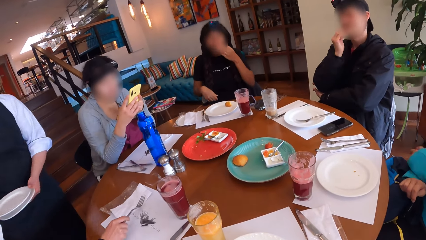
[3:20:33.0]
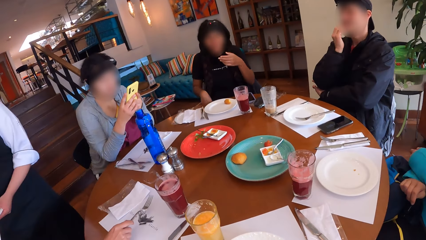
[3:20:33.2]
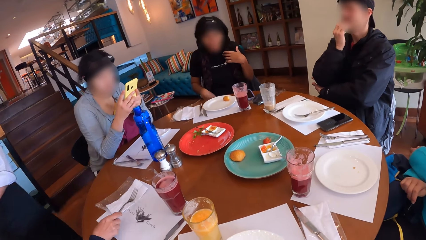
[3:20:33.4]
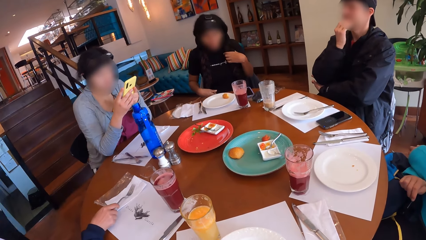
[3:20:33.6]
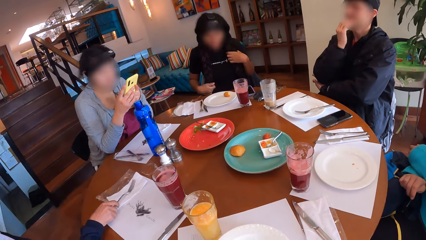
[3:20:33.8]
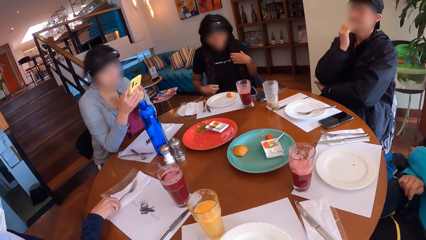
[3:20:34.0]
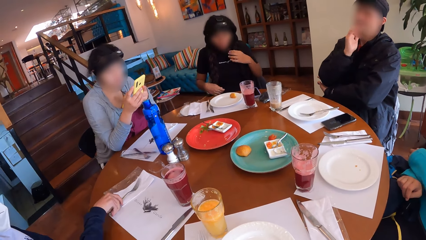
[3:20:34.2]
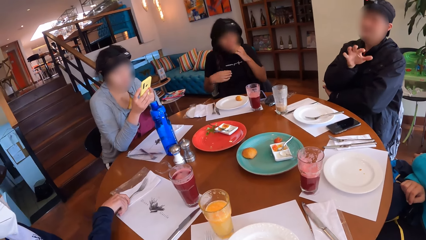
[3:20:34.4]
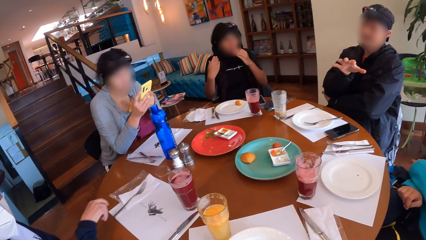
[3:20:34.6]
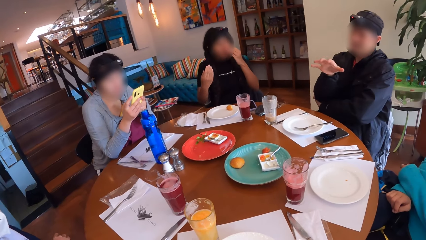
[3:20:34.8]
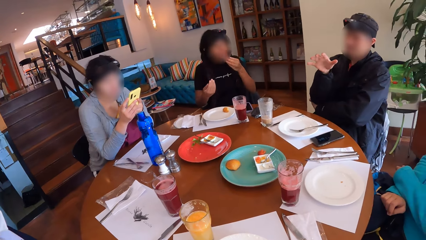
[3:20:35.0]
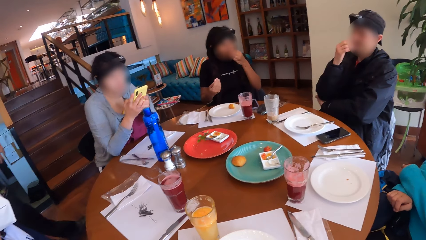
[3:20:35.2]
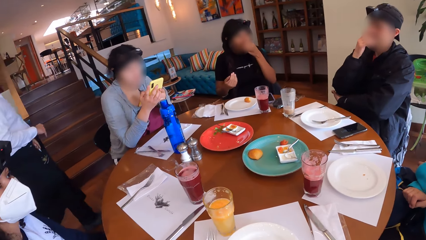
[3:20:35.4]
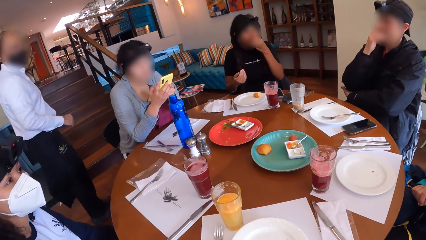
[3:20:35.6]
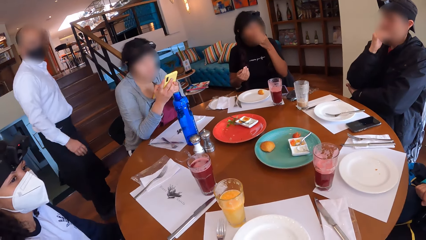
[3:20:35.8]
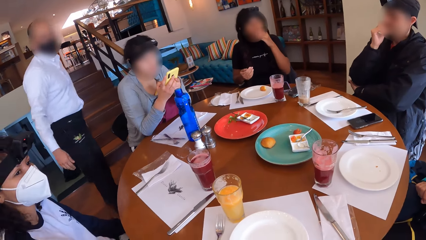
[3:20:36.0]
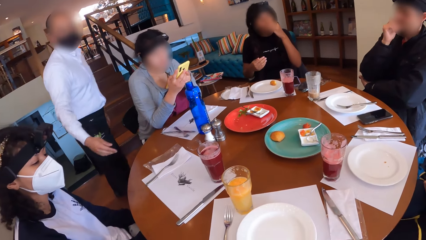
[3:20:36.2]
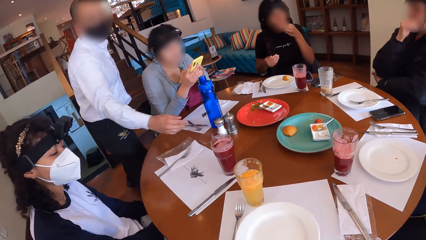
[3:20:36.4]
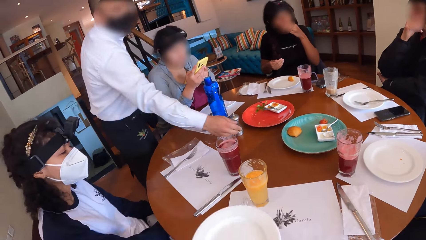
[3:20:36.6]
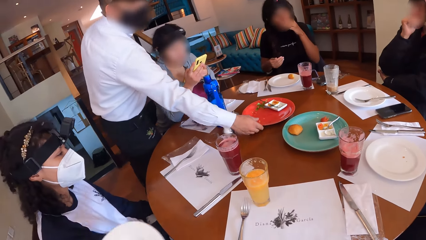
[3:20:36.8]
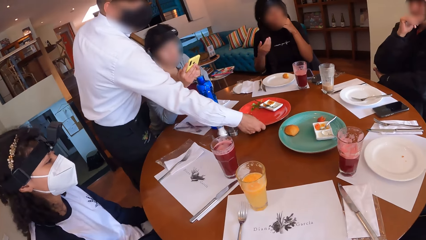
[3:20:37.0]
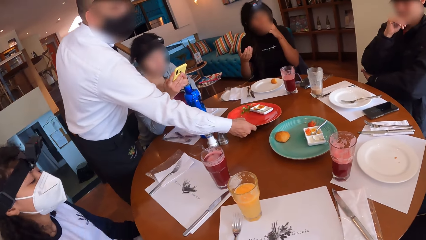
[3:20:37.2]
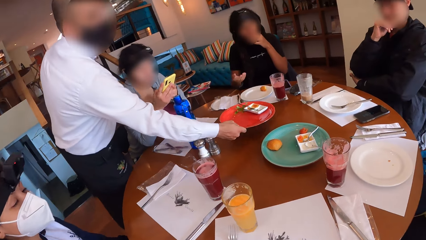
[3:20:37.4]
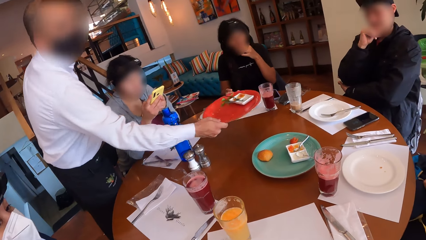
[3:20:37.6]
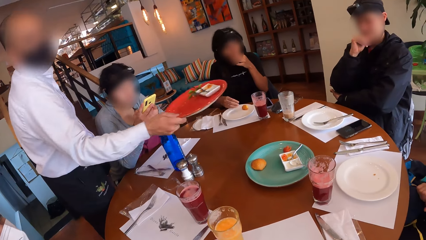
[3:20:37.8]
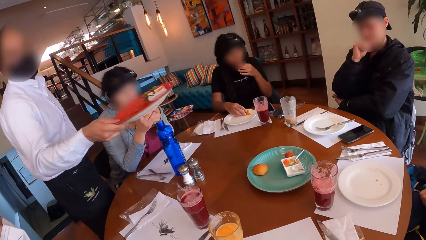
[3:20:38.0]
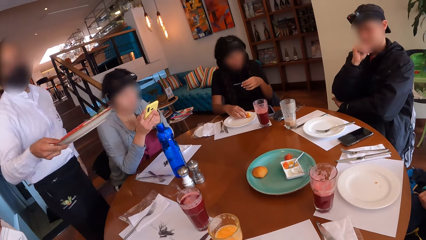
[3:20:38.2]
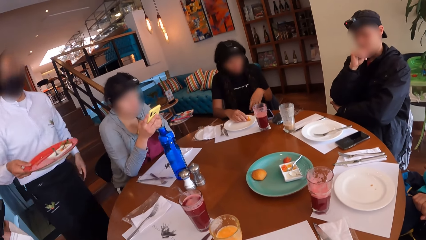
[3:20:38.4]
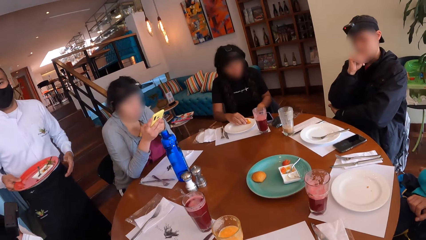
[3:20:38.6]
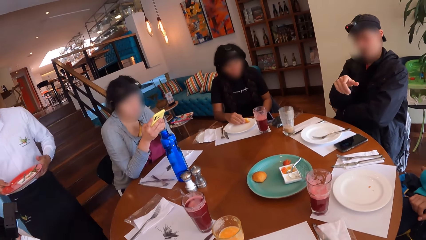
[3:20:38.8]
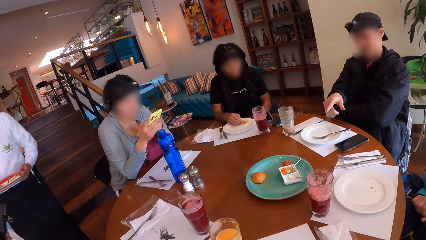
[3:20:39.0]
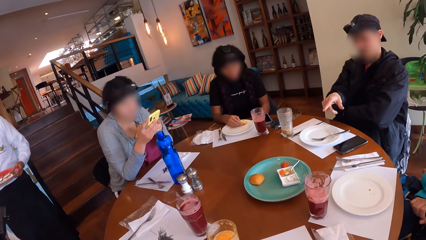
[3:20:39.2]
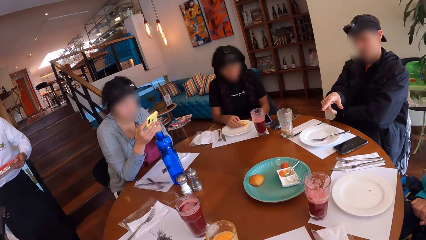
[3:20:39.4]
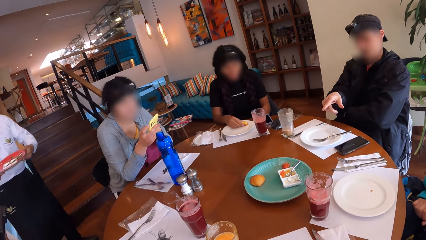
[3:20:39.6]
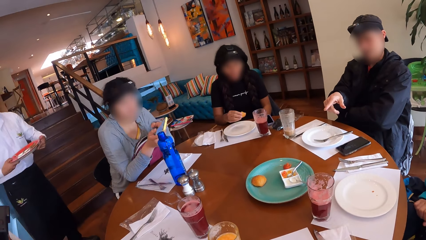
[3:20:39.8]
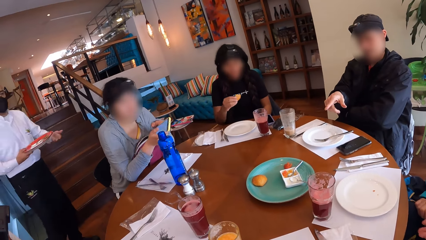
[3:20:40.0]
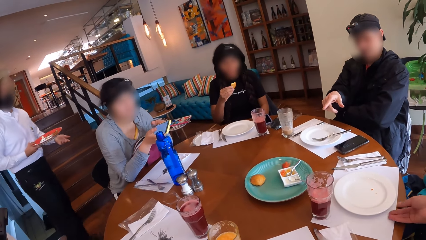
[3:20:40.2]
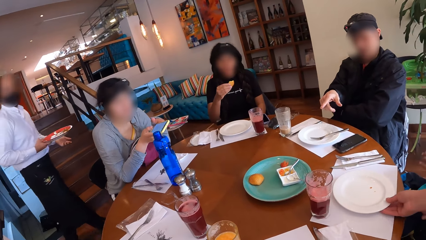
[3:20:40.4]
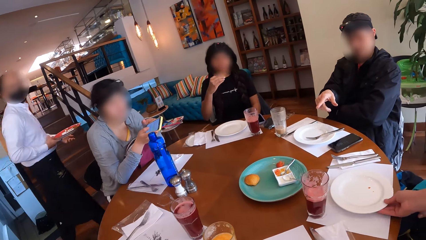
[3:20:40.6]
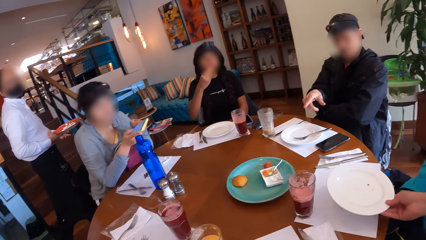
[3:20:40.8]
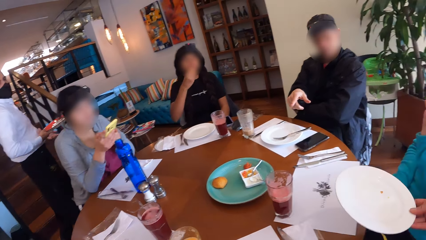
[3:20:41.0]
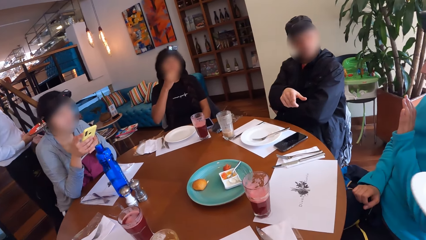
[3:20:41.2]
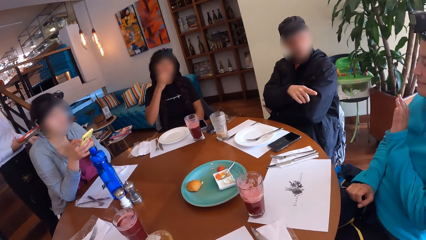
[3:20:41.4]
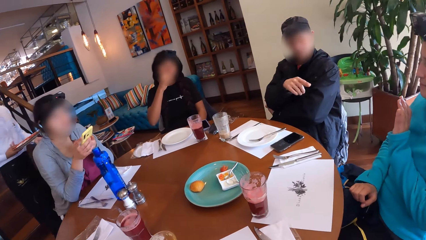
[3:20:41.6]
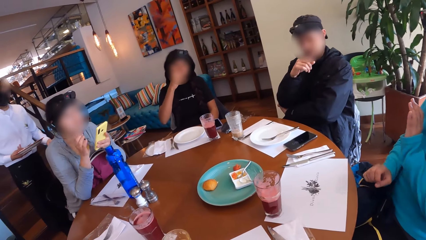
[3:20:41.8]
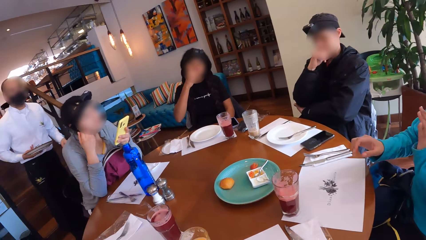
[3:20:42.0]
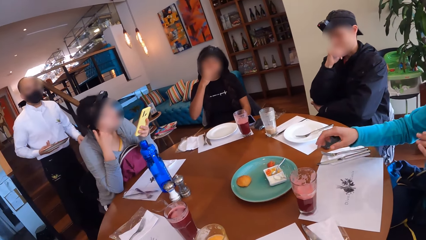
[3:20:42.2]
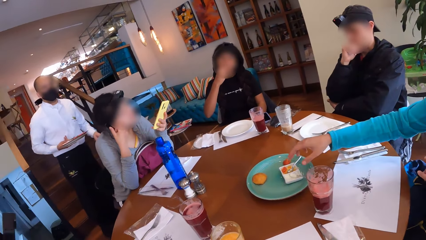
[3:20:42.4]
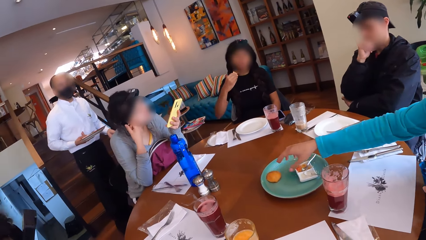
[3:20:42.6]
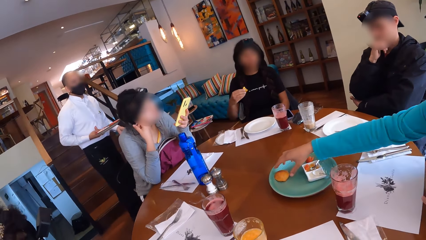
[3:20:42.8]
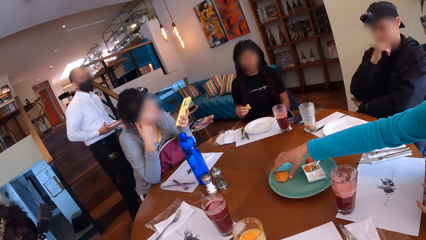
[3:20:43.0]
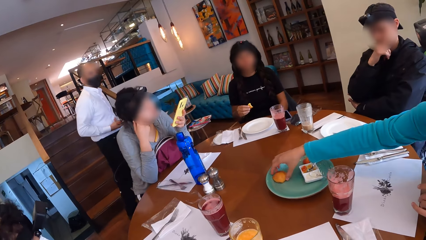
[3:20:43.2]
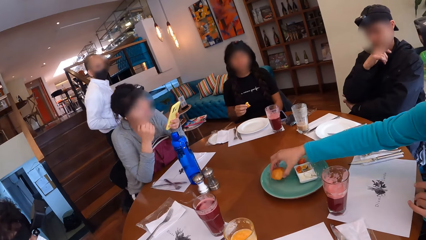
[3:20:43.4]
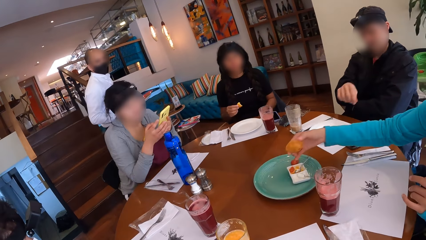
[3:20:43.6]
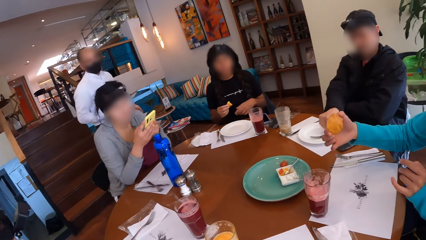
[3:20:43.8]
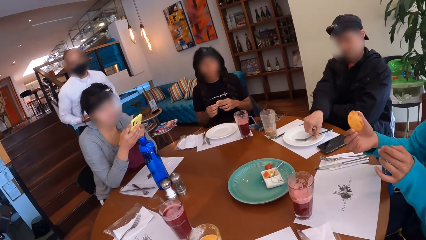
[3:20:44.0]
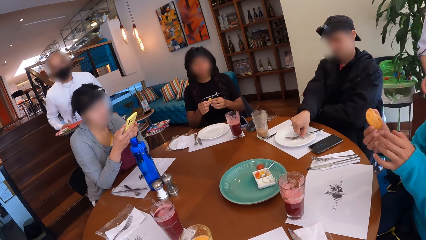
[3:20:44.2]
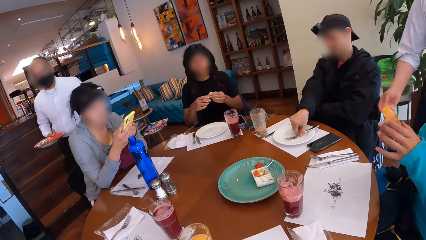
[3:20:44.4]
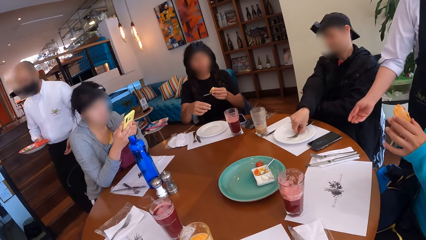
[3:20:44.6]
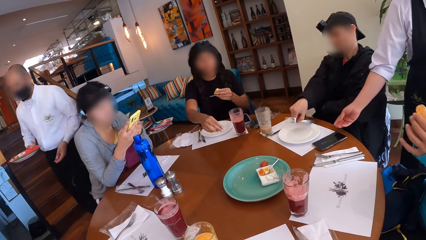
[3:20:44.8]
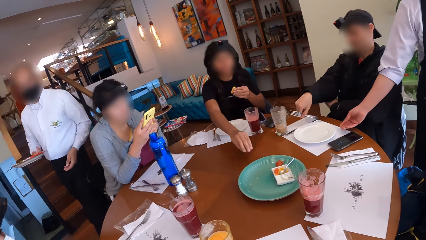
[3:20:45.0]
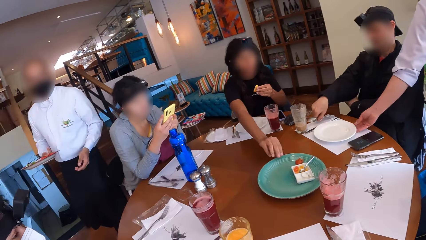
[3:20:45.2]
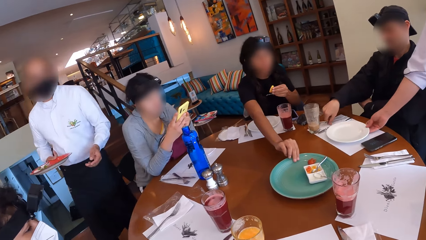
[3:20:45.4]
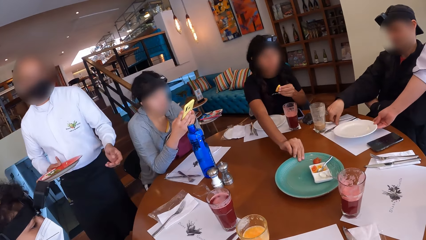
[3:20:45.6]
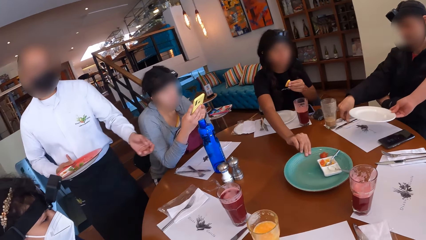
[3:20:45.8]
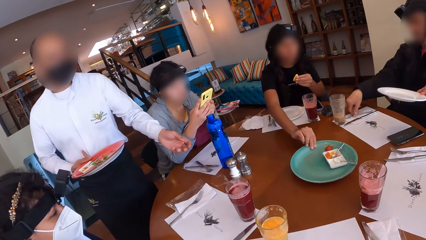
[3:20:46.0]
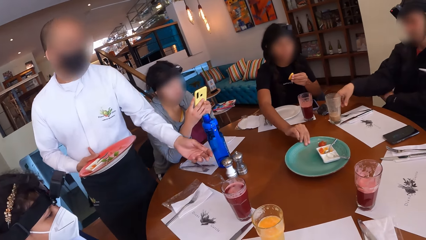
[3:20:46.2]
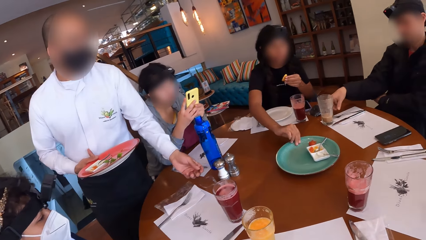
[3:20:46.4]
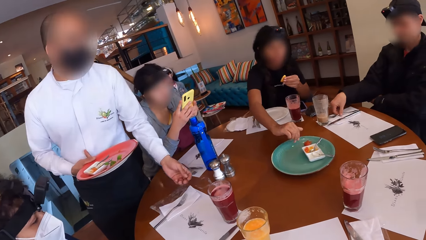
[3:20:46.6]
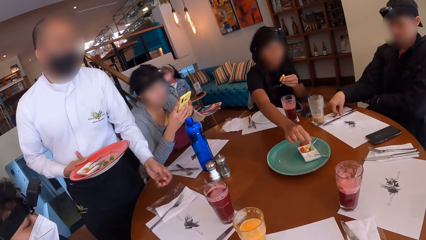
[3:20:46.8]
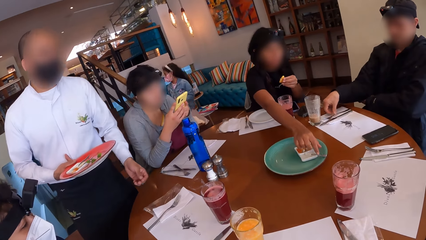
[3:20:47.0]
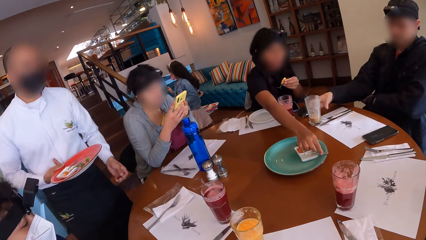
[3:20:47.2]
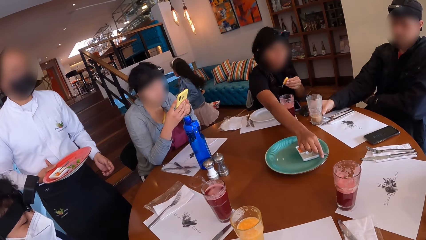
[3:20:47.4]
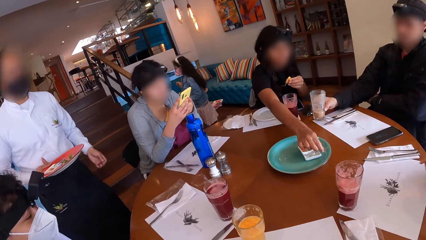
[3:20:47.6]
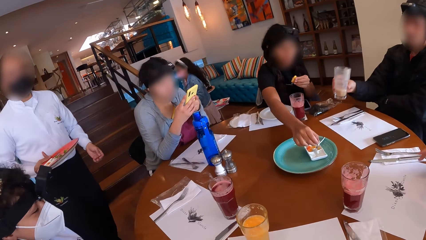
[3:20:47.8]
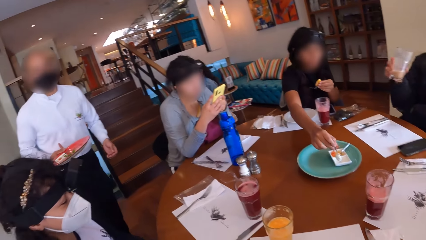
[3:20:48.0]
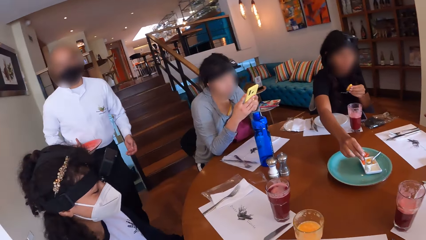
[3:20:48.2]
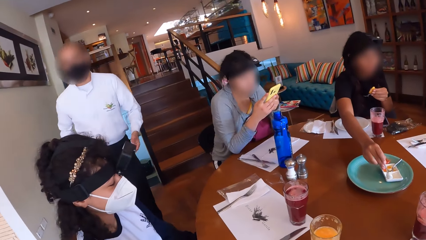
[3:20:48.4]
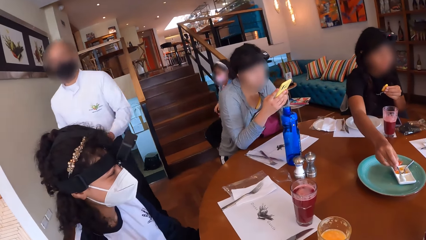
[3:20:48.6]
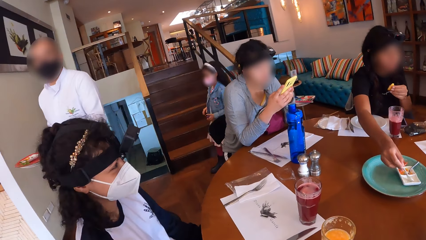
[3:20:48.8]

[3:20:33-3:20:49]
The woman adjusts a fork on the table with her right hand. Another woman gesticulates with her hands. A waiter walks to the dining table. The waitress picks up a plate on the dining table with her right hand. The waiter picks up the tray on the table with his right hand. The second woman picks up the snack on the plate with her right hand. The waitress picks up a plate on the dining table with her right hand. The second woman eats the snack in her right hand. A third woman picks up a snack on a tray on the table with her right hand. The man picks up a fork on a plate on the table with his right hand. The third woman passes the snack in her right hand to her left hand. The man puts the fork in his right hand on the table. The waitress picks up the plate on the dining table with her right hand. The second woman adjusts the tray on the table with her right hand. A woman picks up the spoon in the condiment container on the tray with her right hand. The man picks up the cup of drink on the table with his right hand.
